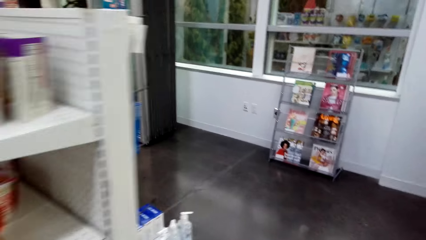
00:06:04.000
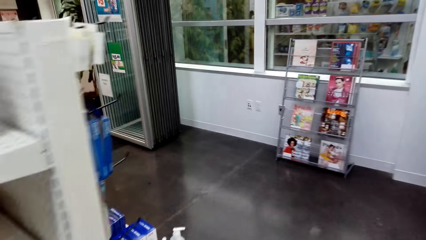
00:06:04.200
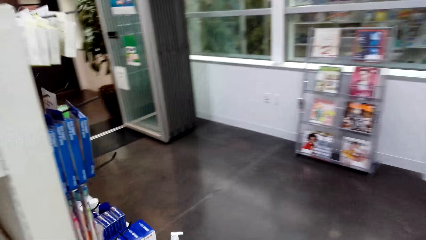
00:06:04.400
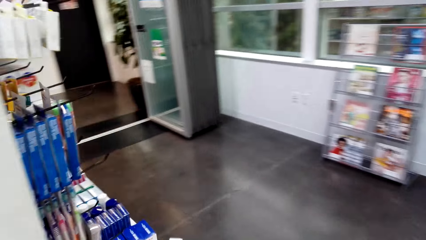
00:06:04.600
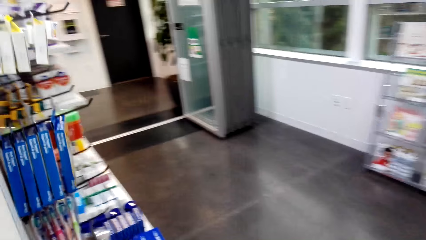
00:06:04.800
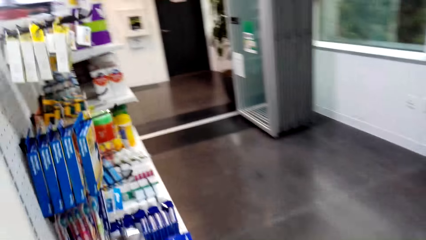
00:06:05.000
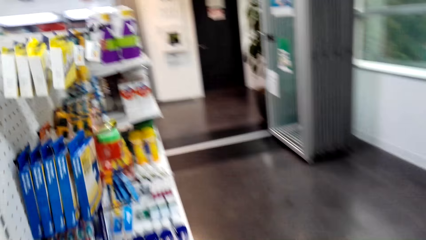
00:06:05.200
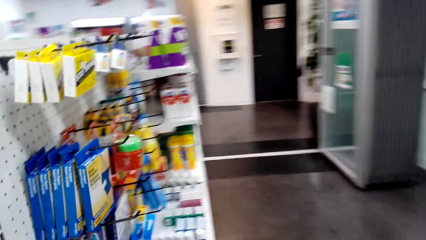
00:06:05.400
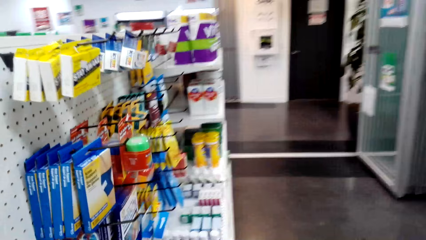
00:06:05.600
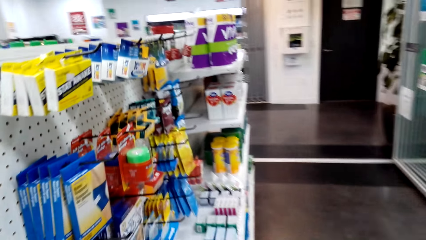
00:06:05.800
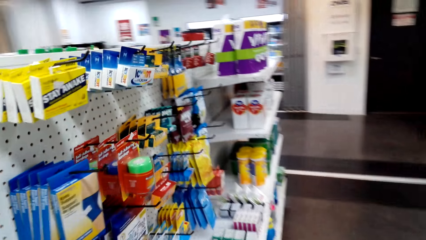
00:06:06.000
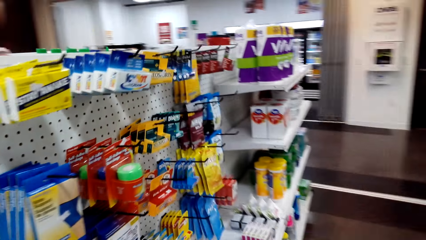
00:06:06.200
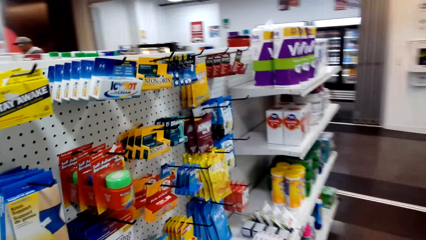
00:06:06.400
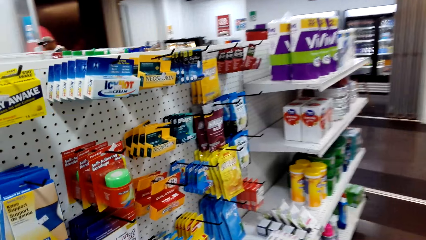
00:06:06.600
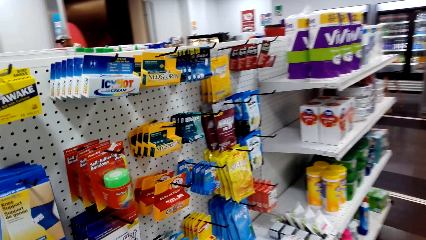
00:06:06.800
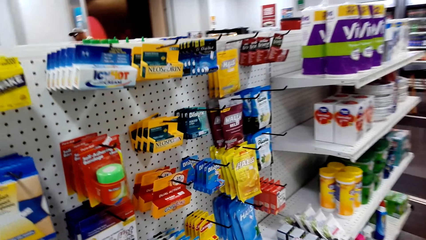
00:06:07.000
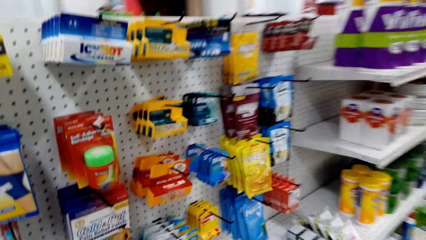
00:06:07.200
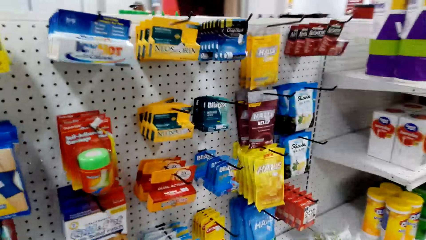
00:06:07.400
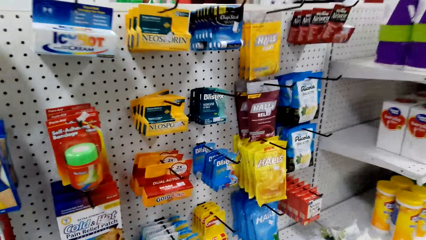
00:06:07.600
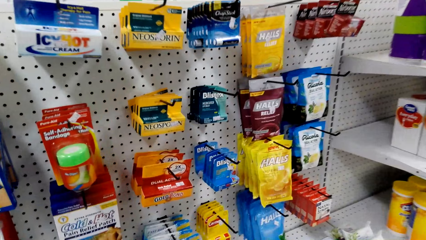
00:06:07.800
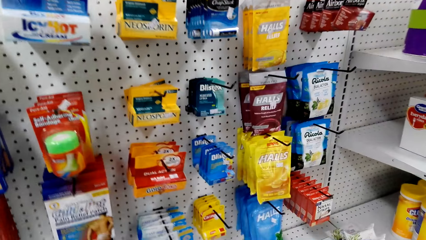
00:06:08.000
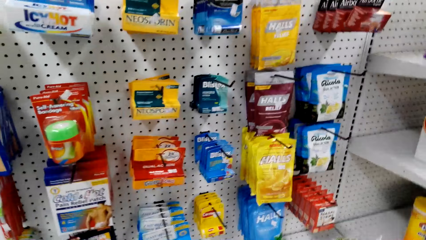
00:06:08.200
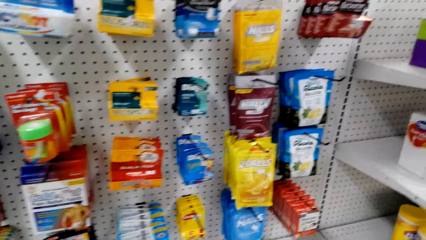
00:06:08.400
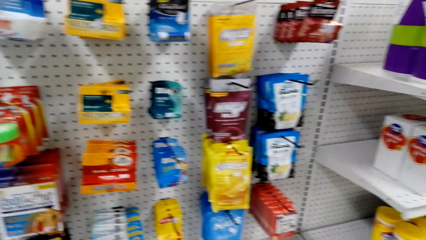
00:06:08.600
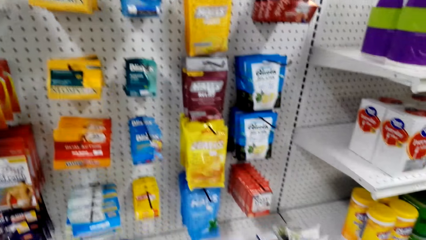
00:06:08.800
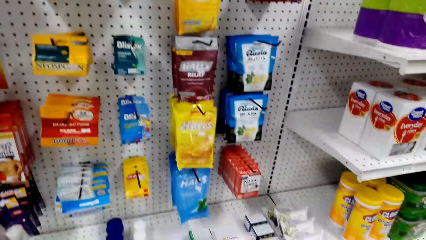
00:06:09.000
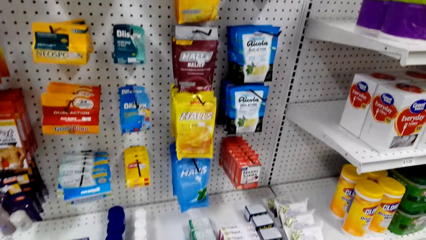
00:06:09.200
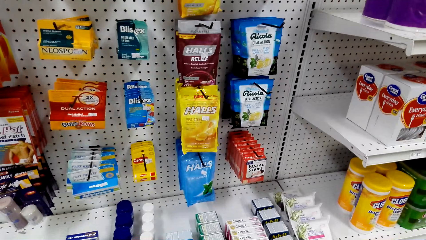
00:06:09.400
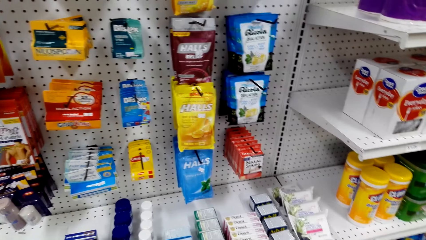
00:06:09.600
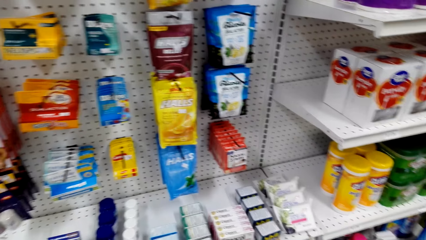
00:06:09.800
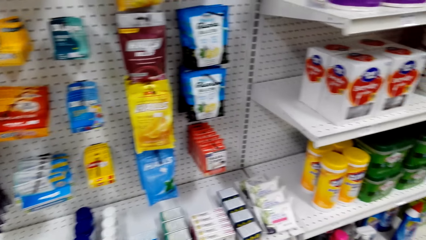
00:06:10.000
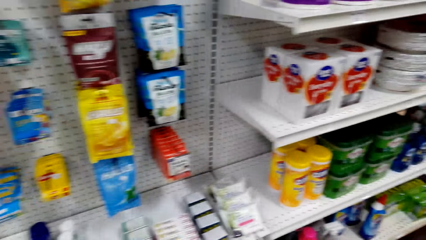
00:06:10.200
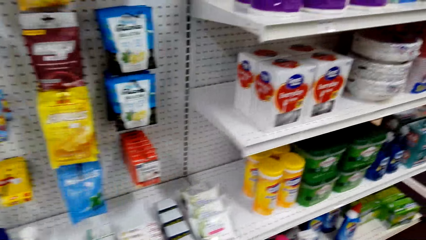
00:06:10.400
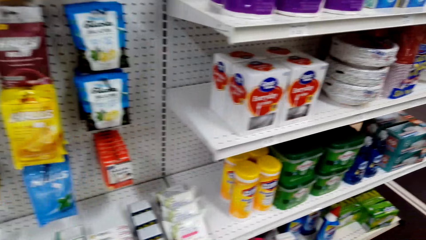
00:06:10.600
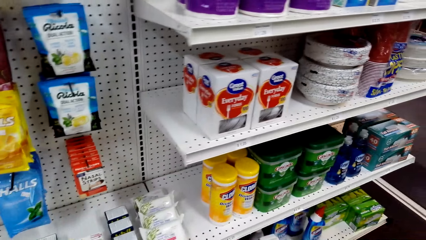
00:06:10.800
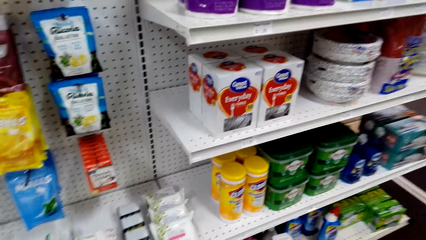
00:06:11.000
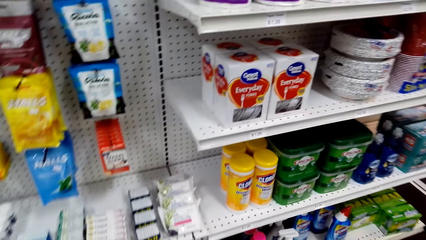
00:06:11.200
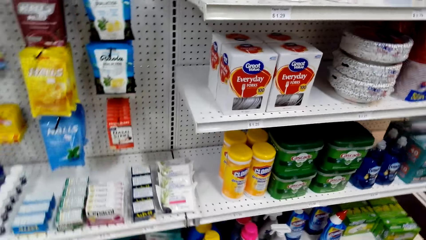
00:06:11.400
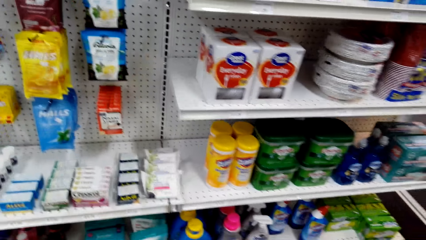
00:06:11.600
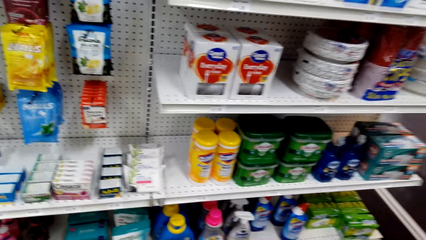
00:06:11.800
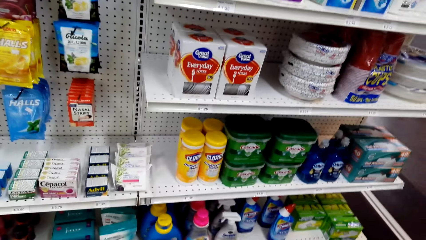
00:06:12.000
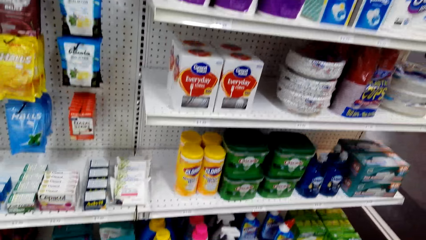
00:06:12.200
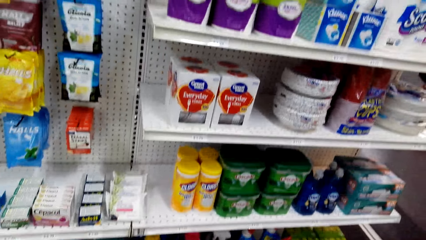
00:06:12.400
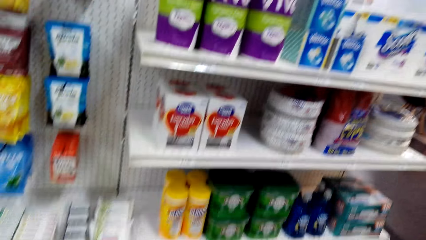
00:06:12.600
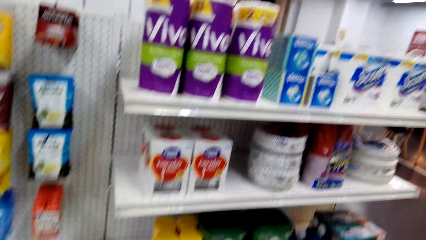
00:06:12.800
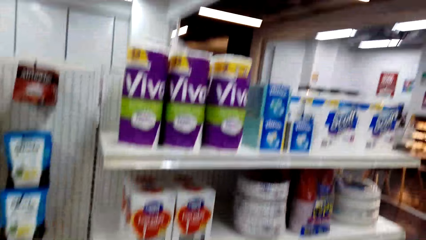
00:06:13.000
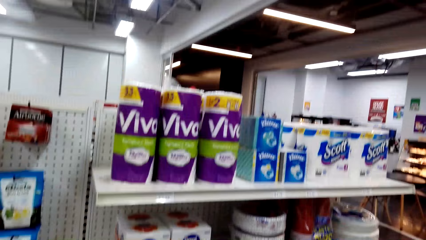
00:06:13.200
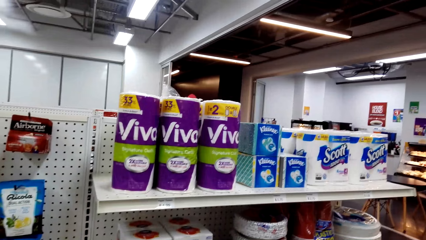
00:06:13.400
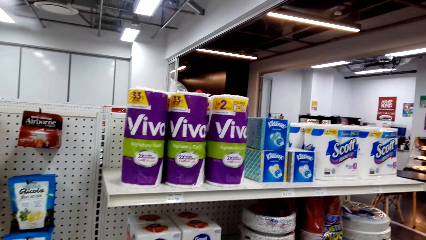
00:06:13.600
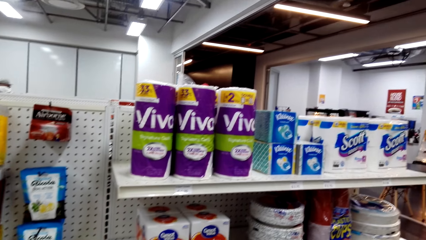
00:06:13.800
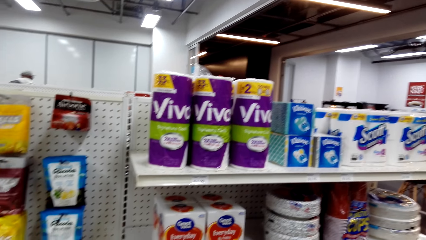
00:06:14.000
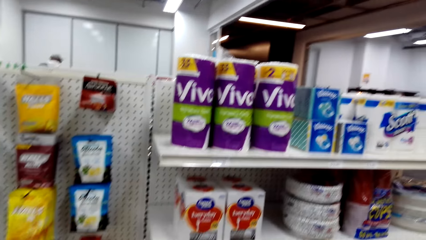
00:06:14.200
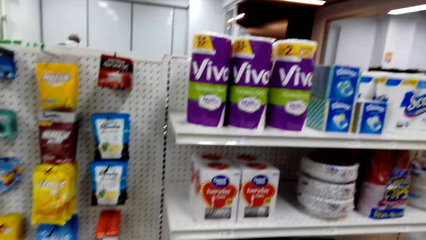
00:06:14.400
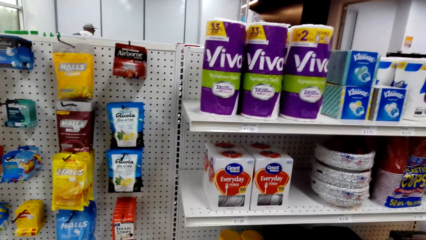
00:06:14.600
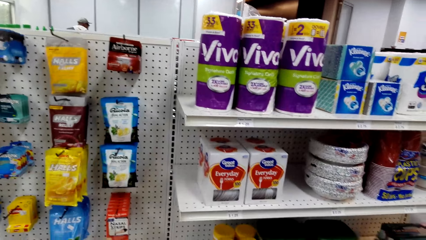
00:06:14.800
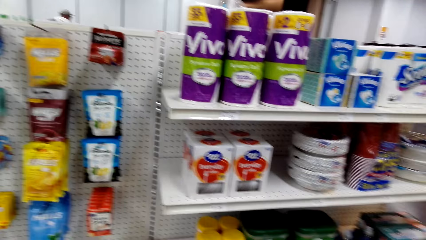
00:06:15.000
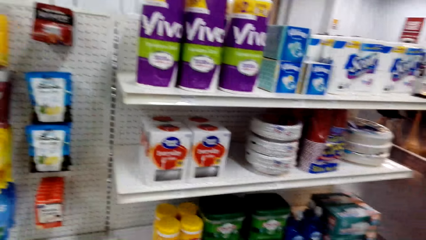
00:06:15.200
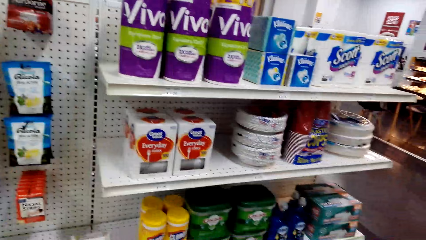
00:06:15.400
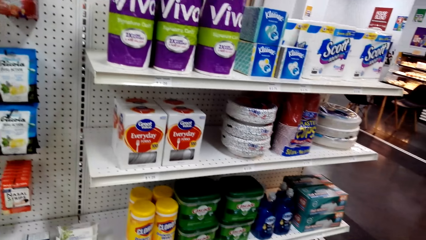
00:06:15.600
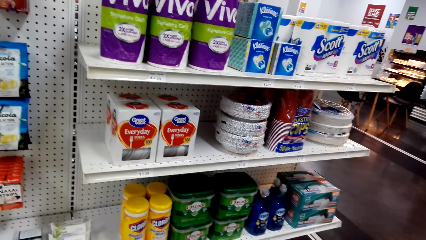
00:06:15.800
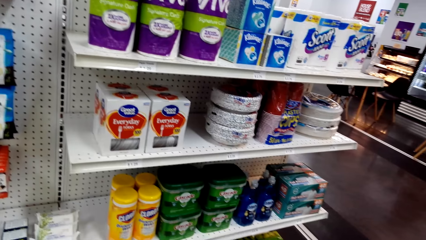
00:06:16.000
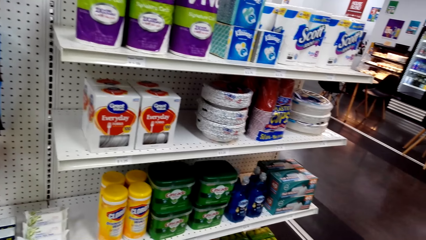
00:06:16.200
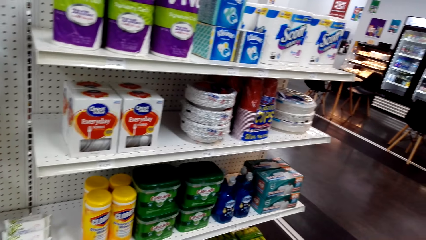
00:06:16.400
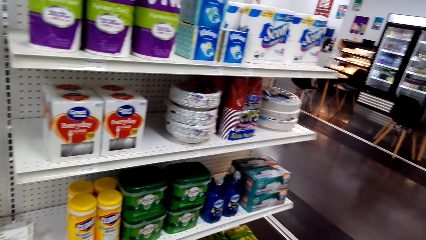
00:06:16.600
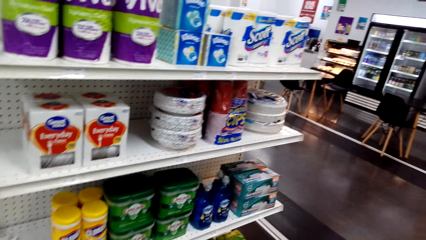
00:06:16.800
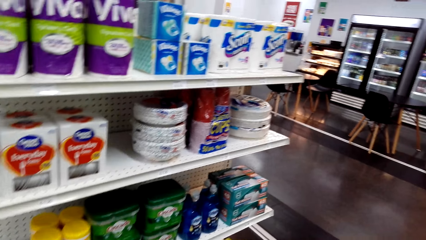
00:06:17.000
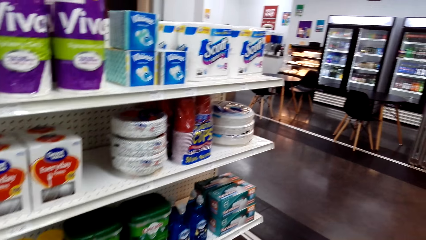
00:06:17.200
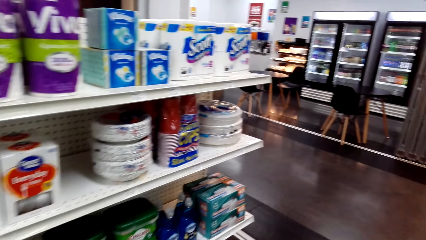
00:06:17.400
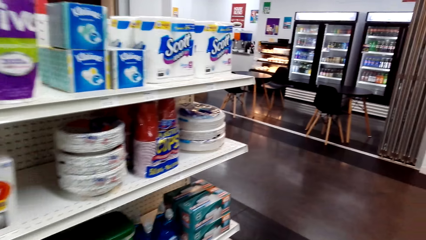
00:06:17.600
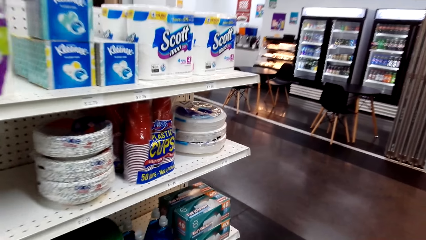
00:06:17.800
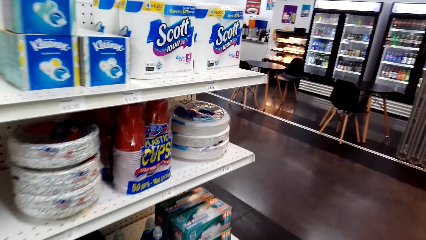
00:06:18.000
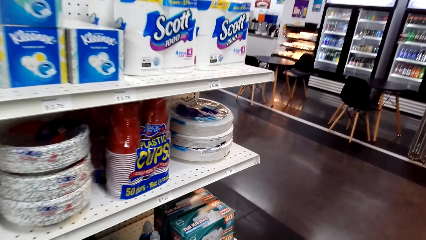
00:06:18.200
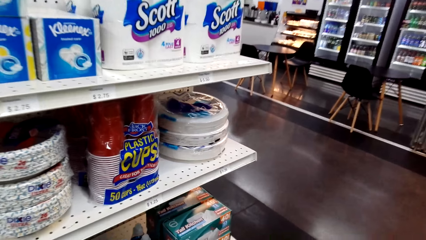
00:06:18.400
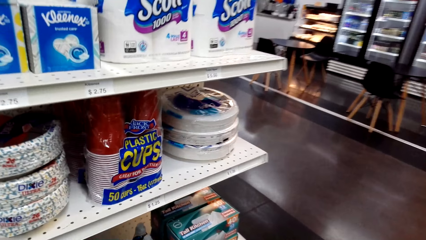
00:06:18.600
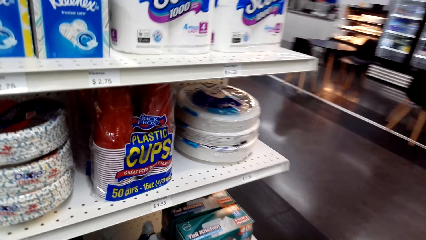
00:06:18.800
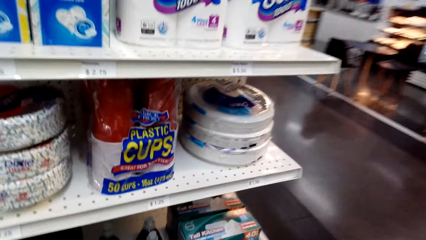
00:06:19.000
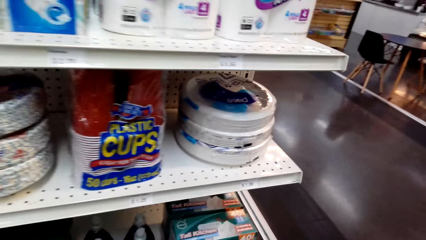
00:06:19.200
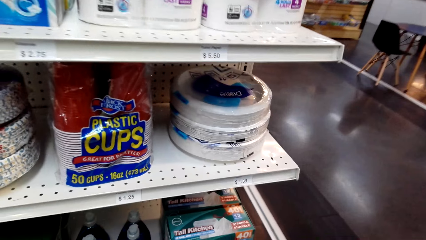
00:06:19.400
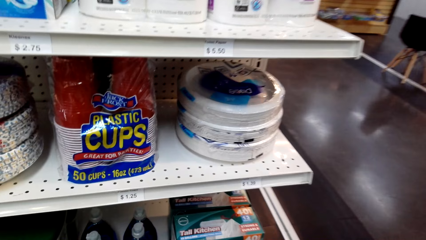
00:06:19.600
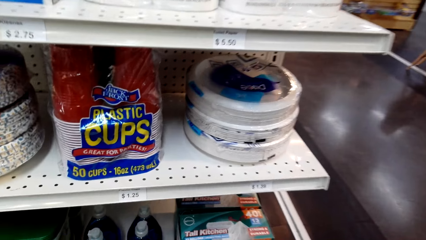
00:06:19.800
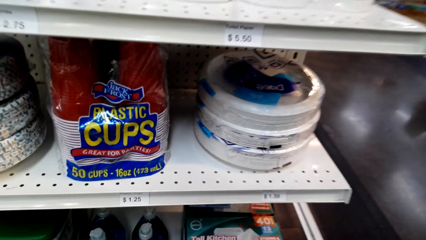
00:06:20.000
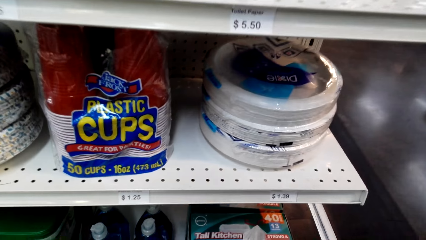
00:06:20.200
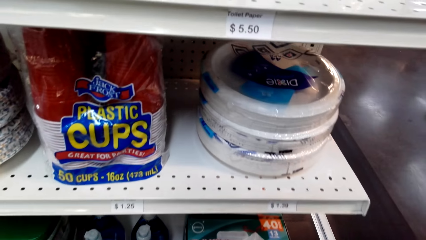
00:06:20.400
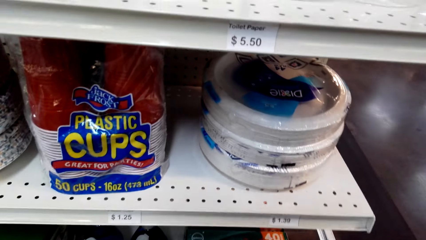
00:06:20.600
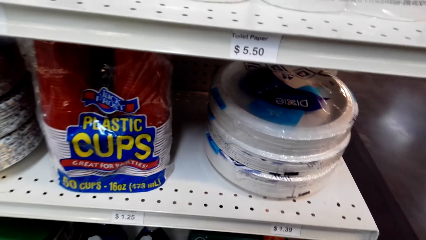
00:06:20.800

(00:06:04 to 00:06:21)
The camera wearer looks around.
